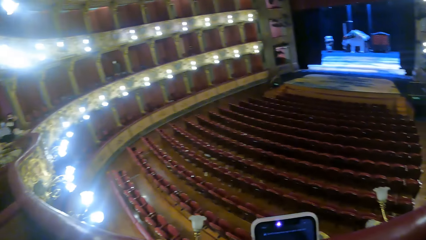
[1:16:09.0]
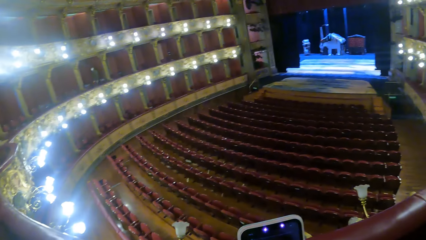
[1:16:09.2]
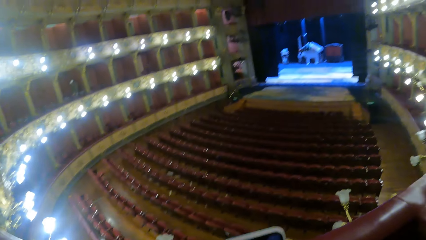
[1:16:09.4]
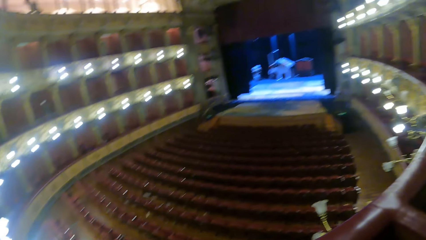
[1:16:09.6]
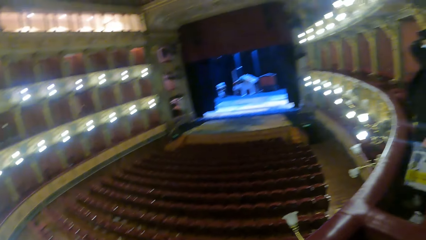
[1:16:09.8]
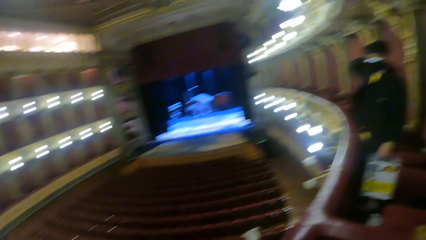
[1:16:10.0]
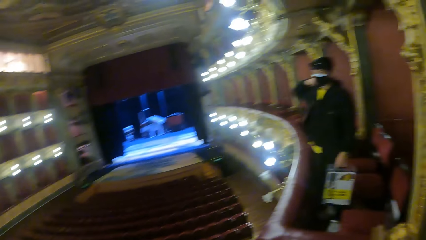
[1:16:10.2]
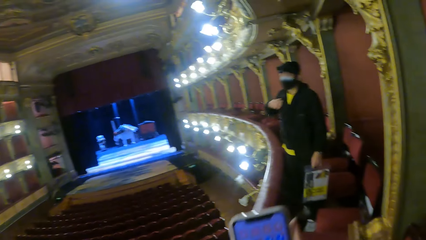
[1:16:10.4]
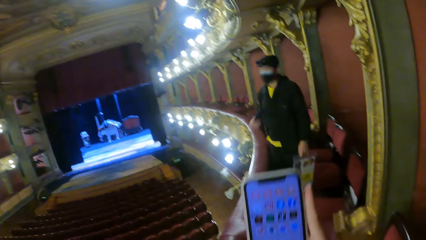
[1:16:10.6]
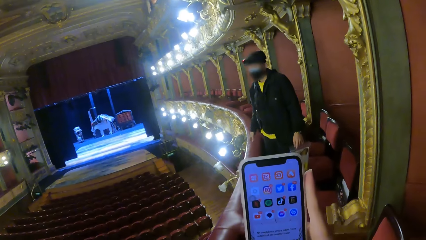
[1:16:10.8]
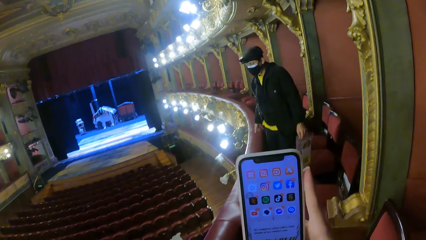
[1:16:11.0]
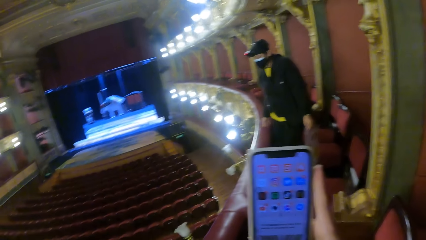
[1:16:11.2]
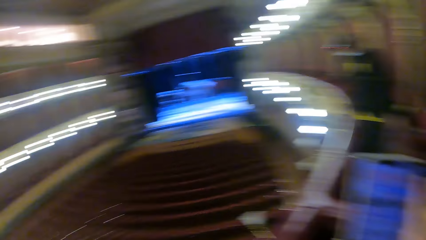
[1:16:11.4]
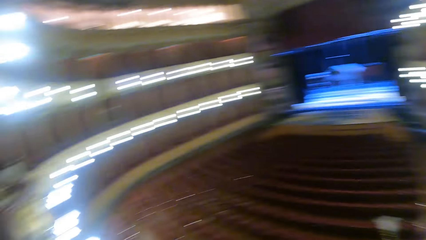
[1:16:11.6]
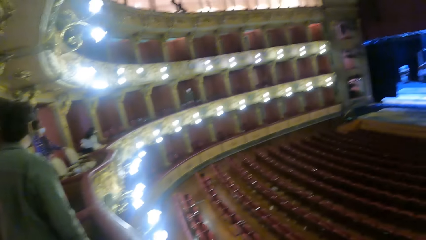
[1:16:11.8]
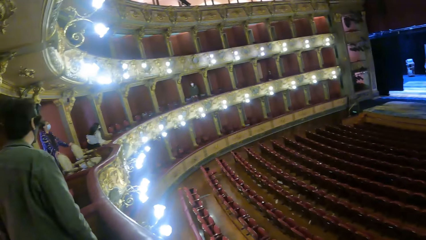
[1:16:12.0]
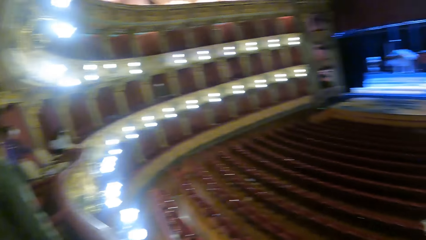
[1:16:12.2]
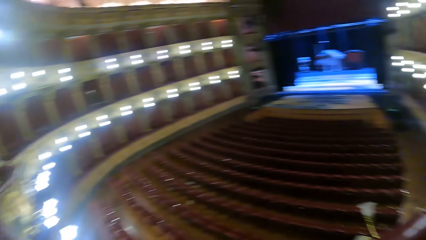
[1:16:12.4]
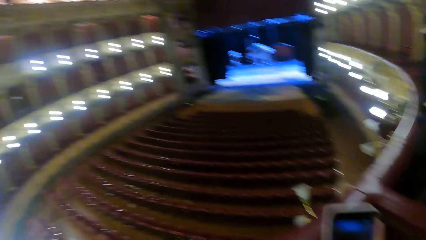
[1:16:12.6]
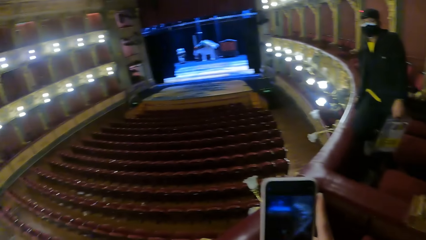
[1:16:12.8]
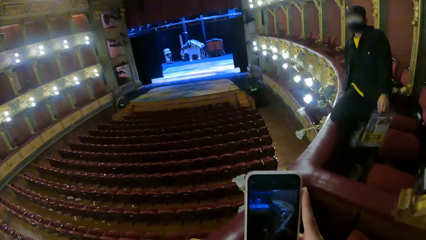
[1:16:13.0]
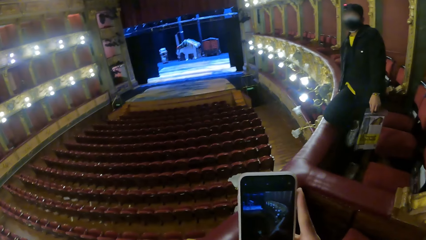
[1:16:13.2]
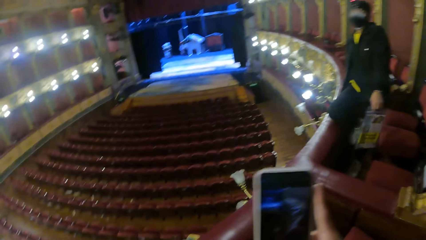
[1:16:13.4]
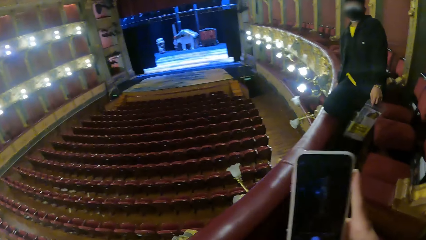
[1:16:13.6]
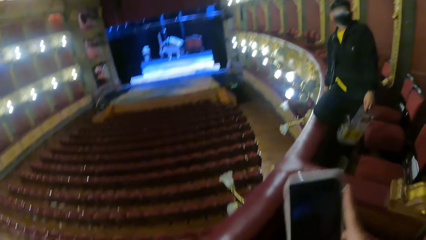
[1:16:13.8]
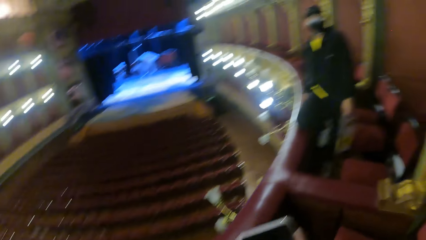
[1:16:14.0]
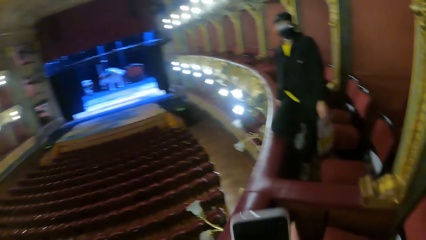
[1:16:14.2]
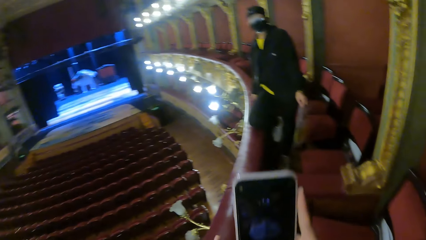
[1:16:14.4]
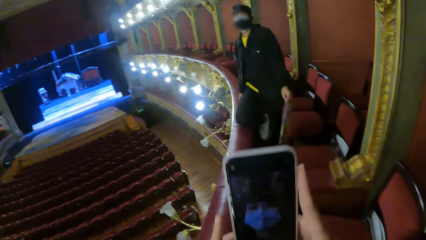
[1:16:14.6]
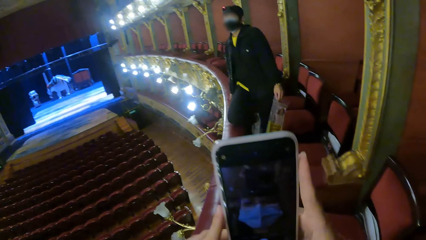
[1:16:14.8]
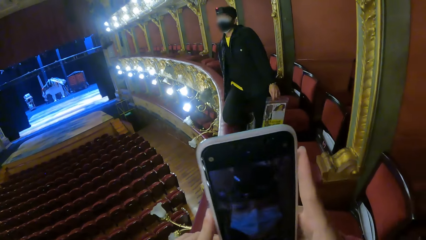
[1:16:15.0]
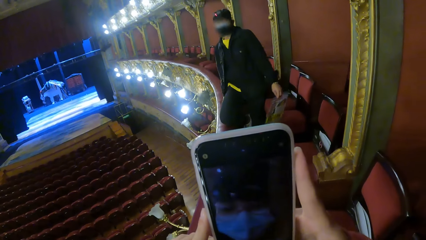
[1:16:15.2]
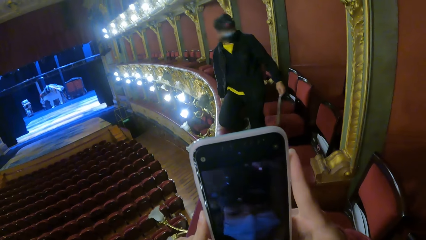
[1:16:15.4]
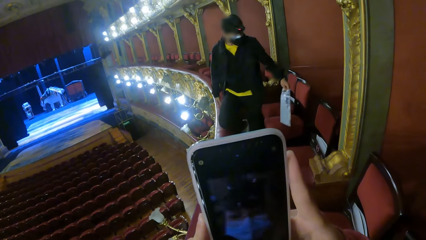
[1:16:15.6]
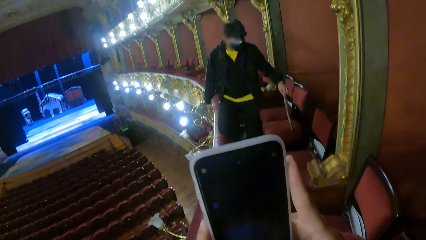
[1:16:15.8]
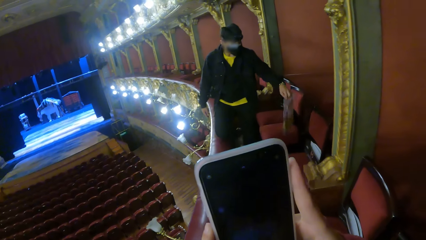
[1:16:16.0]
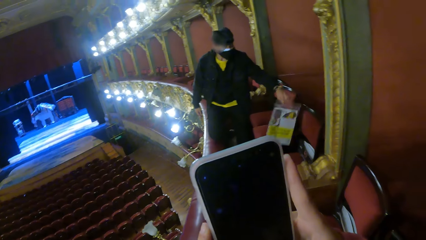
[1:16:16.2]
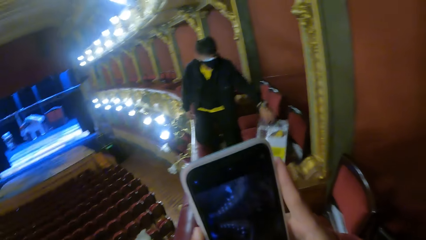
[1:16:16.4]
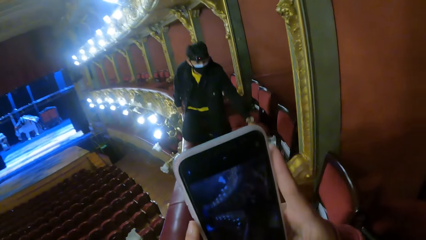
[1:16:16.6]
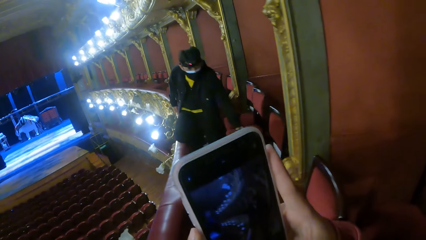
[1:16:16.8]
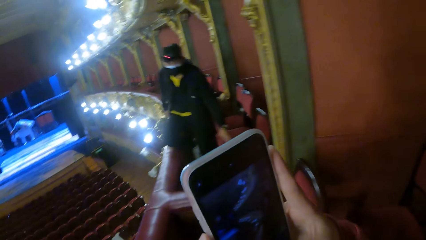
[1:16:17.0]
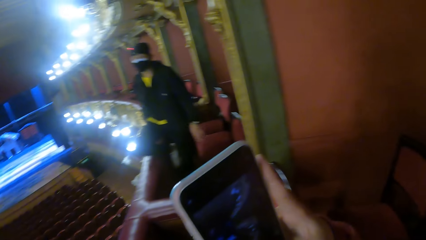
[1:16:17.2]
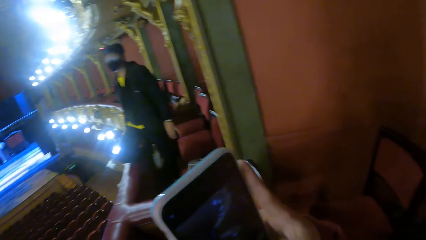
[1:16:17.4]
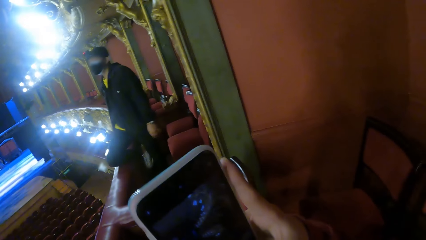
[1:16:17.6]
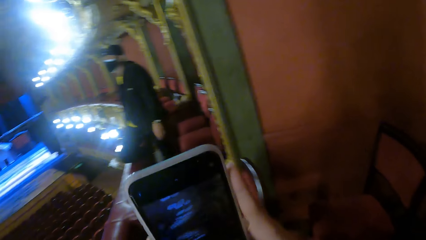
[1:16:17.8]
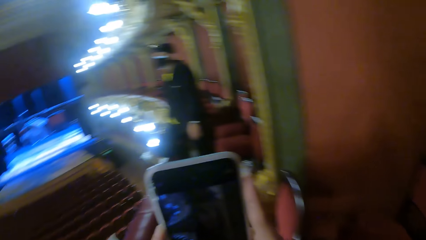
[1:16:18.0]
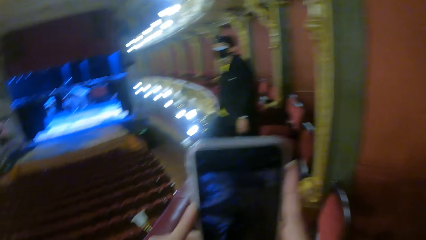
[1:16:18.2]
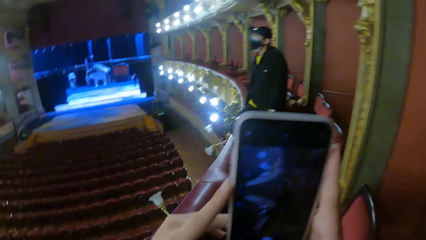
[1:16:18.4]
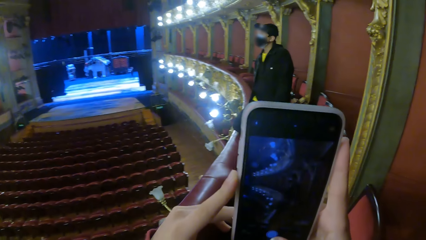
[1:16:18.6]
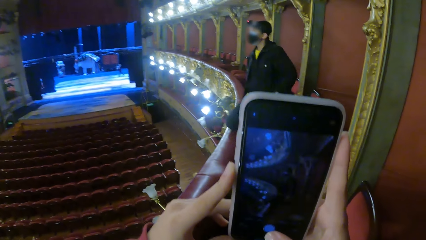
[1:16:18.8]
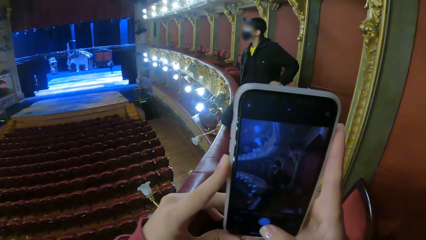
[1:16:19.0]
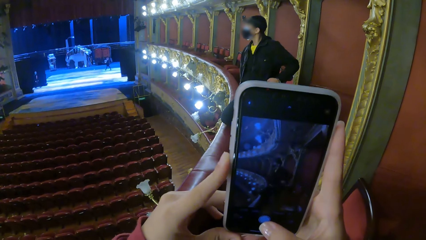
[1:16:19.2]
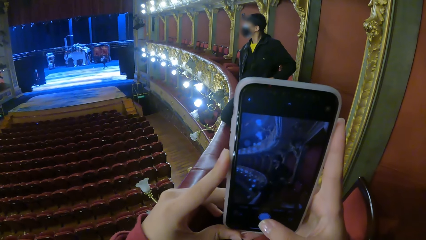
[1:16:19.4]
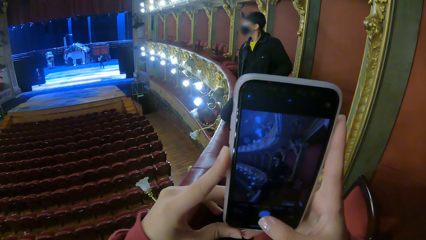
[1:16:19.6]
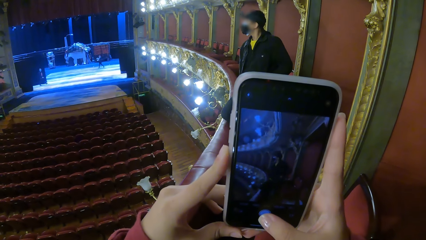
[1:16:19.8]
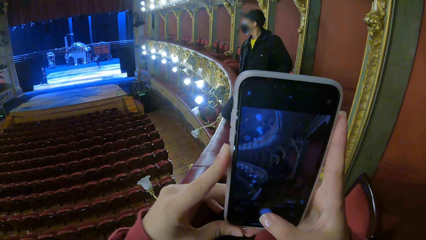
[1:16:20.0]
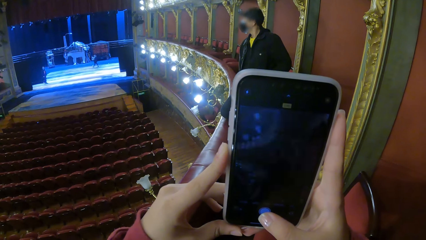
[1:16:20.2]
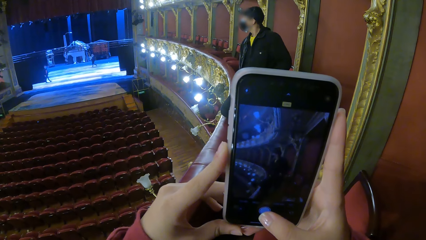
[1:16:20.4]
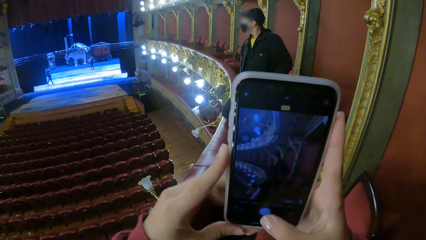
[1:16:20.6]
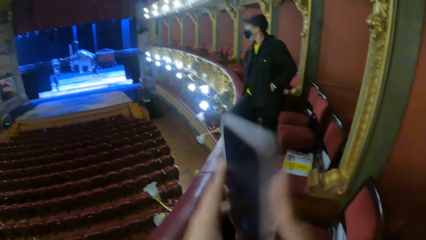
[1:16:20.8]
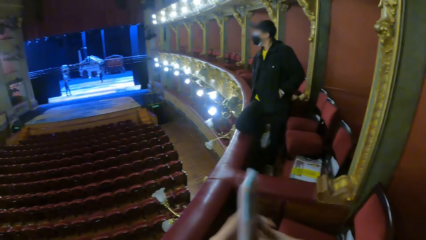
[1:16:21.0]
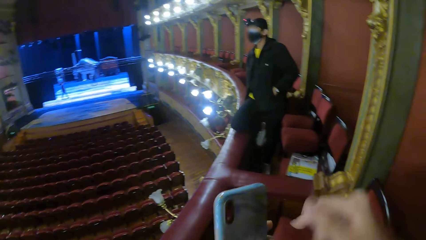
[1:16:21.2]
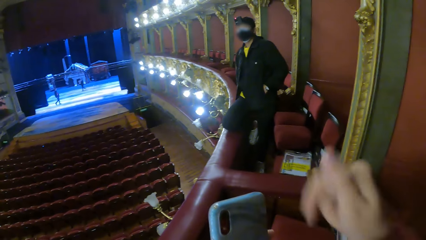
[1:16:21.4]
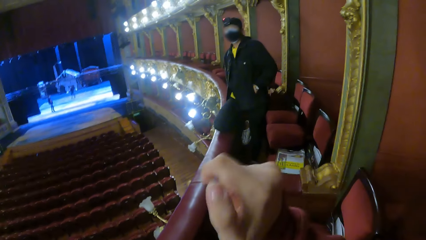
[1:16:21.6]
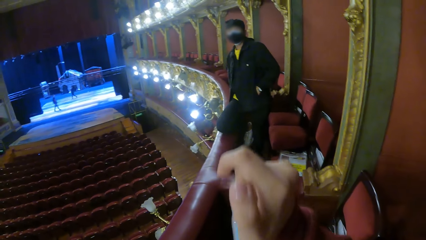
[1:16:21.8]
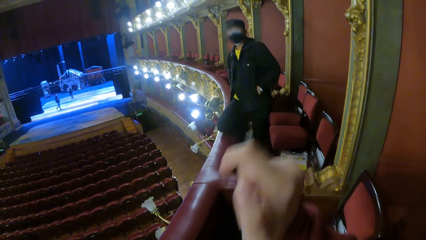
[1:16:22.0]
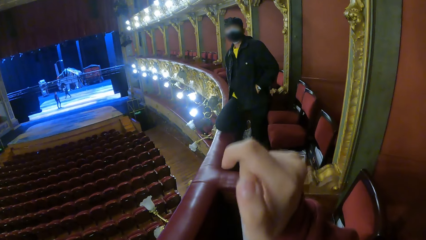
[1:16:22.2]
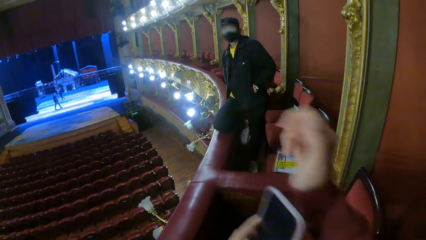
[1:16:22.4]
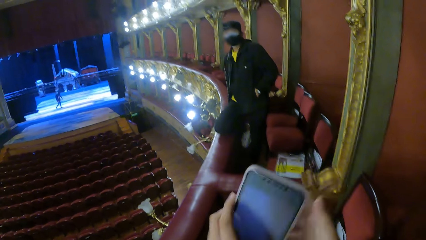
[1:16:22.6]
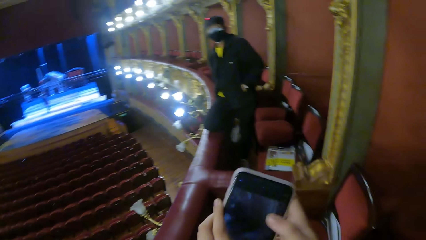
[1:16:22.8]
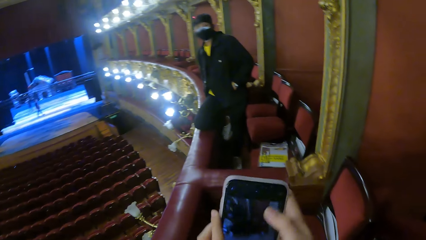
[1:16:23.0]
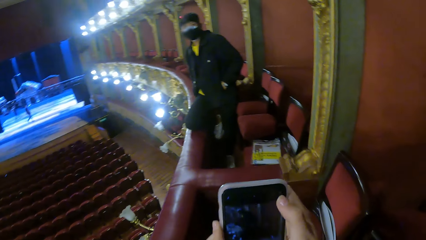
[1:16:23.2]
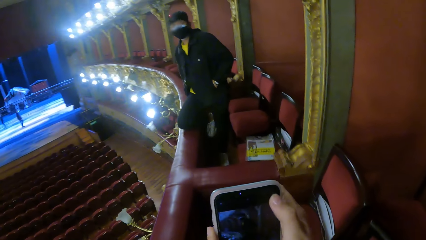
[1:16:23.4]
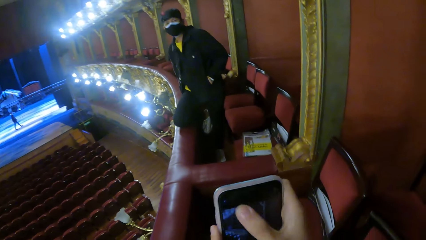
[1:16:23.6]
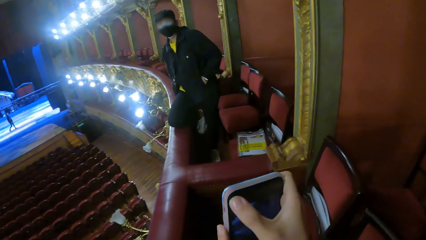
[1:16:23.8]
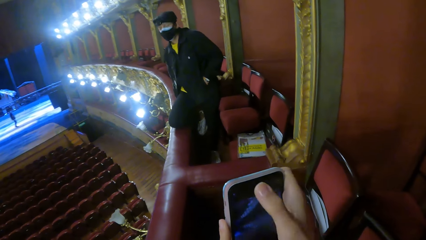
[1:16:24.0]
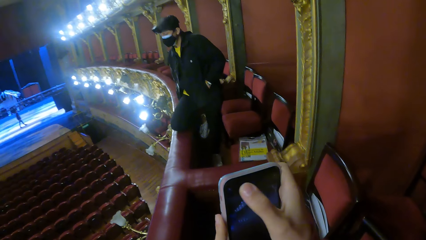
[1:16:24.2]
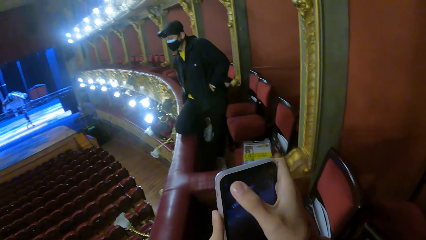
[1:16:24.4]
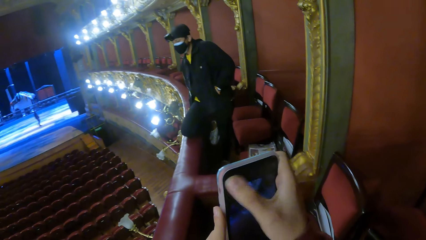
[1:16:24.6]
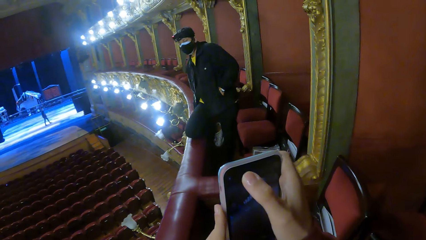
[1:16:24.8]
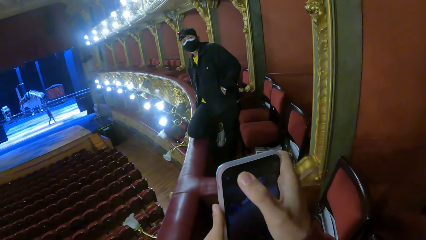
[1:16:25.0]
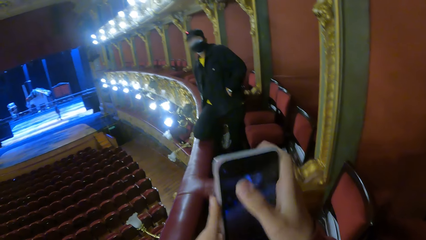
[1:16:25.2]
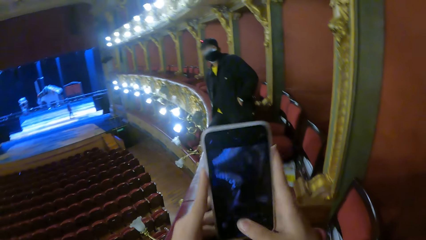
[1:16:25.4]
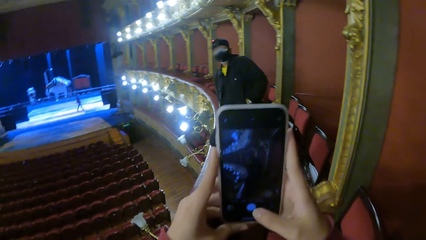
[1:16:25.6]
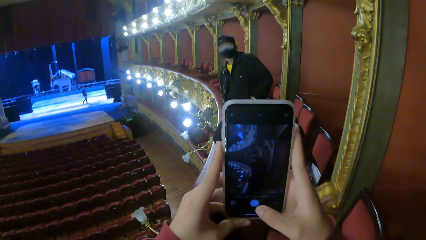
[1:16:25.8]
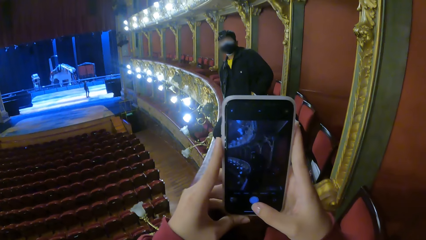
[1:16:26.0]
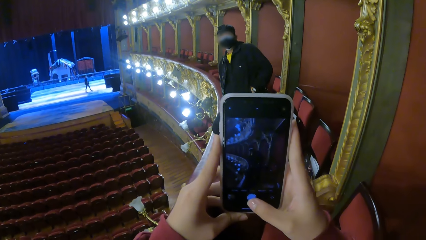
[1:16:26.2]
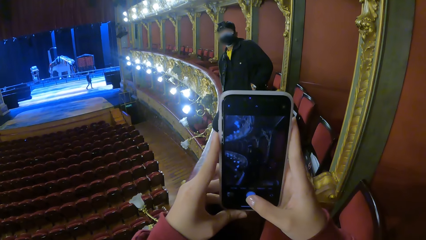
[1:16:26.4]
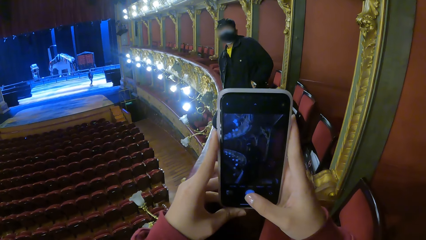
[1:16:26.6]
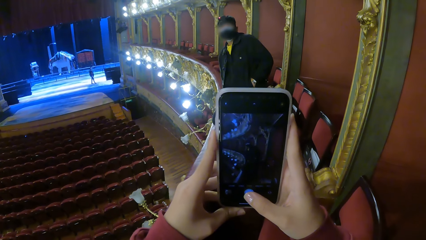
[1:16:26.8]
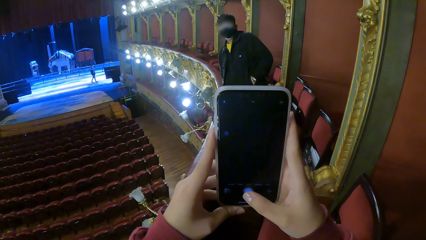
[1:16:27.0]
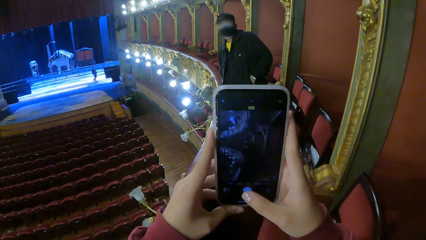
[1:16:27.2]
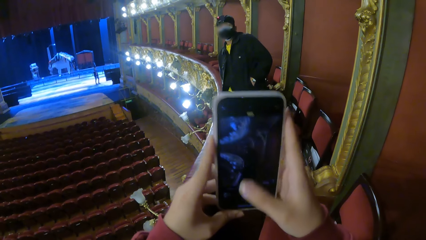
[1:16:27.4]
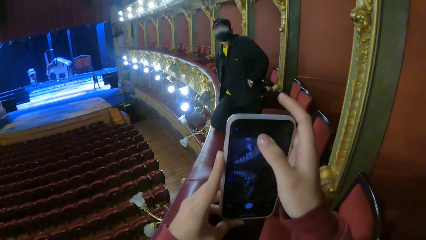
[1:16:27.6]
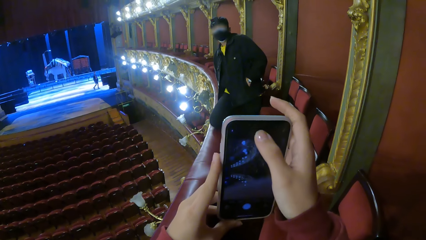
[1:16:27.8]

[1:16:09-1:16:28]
The man places the ziploc bag on a chair with his left hand. The camera wearer operates the phone with both hands. She captures video on the phone. She holds the phone with her left hand. She turns the phone. She wipes the camera of the phone in her left hand with her right hand. She operates the phone with both hands.
